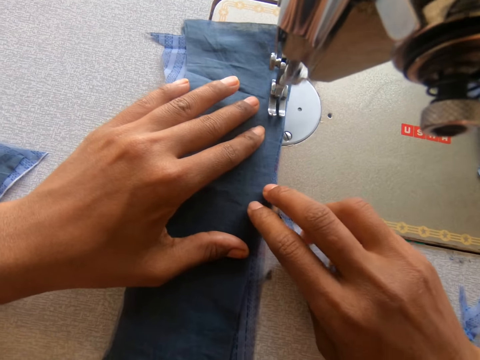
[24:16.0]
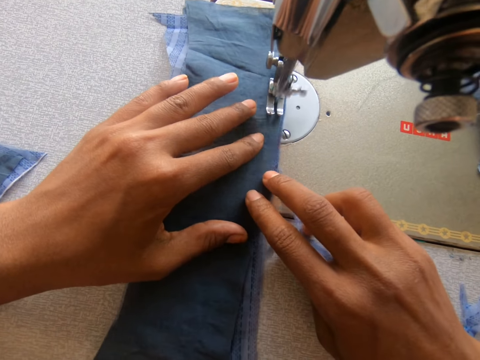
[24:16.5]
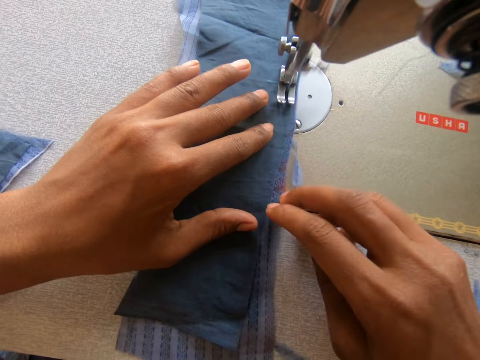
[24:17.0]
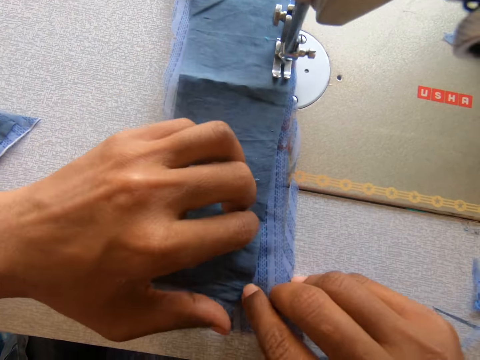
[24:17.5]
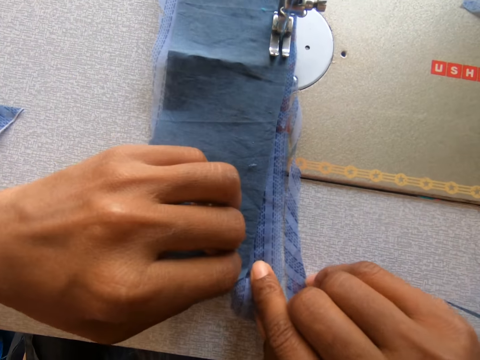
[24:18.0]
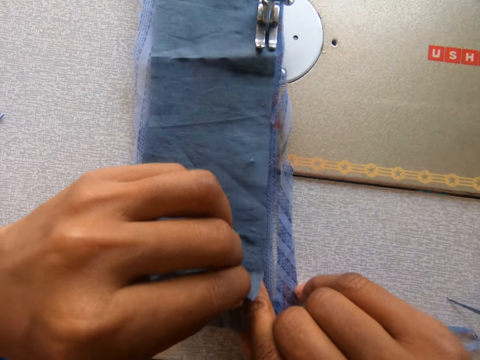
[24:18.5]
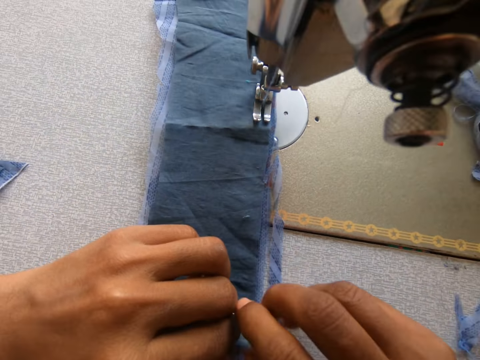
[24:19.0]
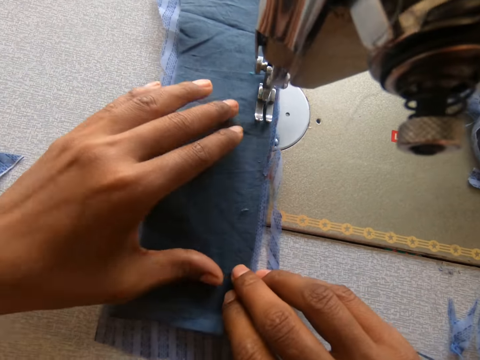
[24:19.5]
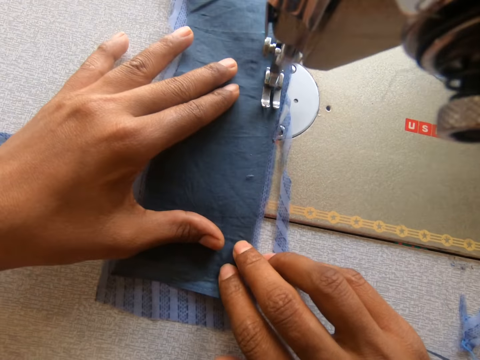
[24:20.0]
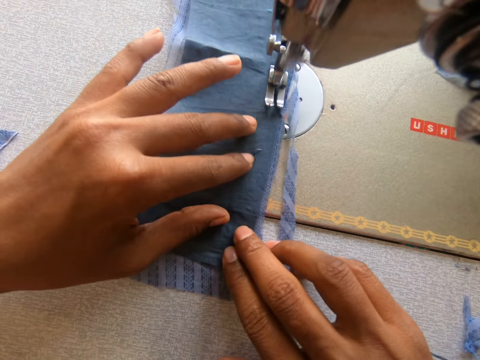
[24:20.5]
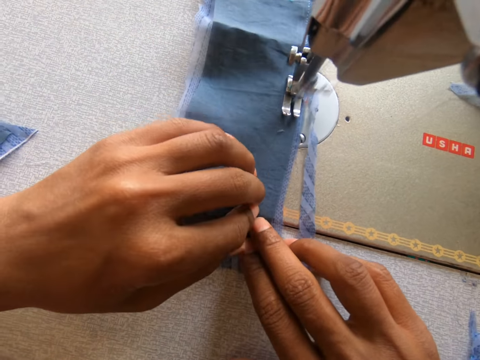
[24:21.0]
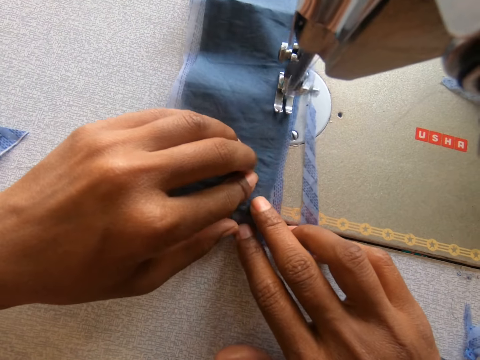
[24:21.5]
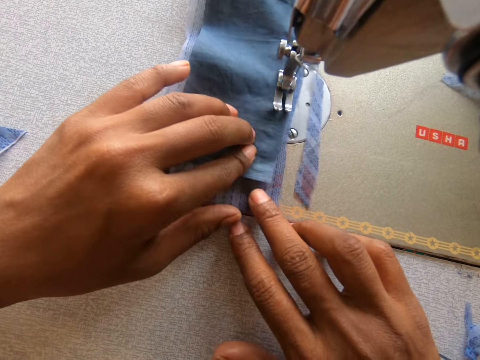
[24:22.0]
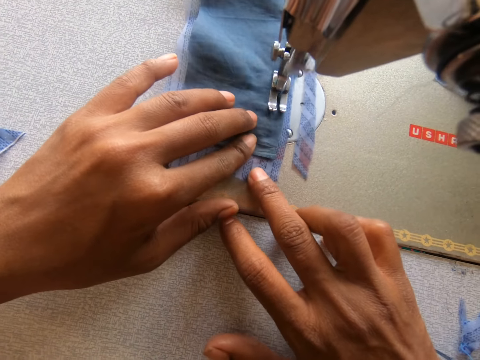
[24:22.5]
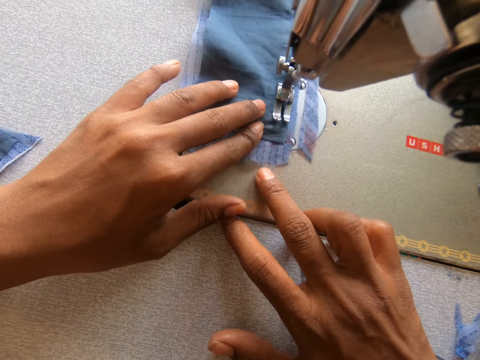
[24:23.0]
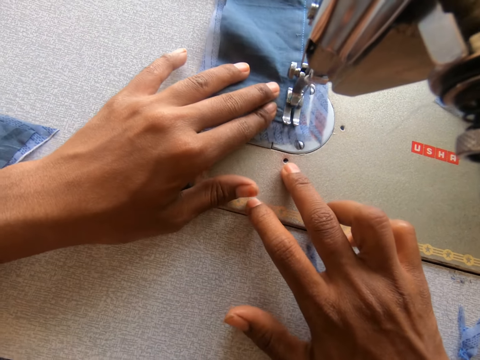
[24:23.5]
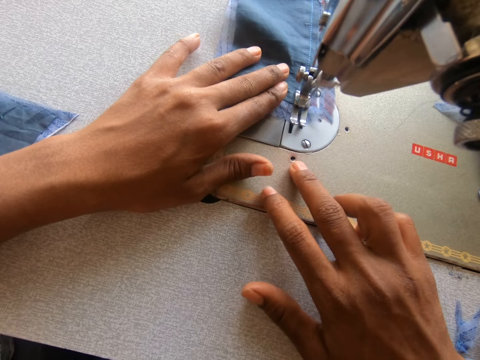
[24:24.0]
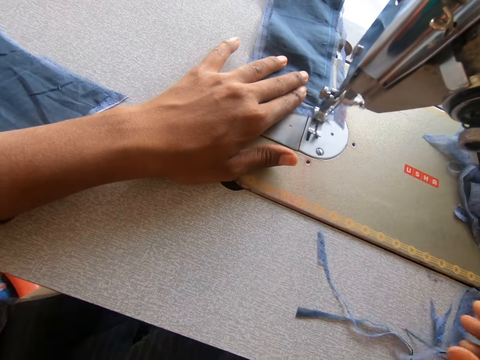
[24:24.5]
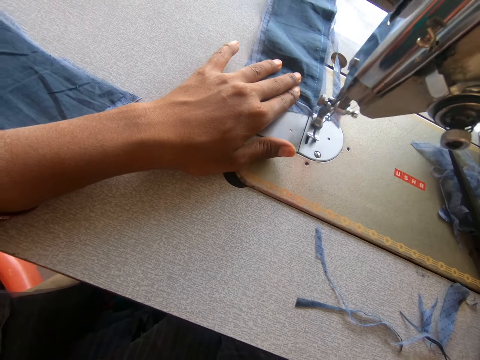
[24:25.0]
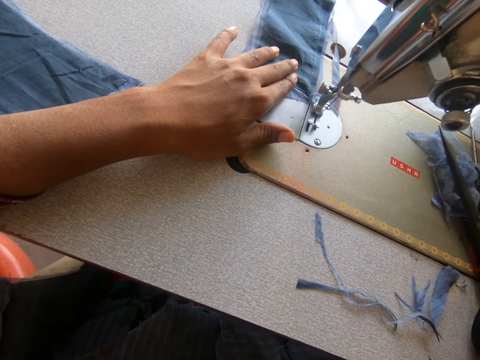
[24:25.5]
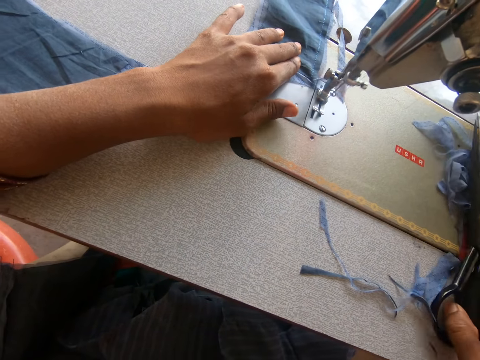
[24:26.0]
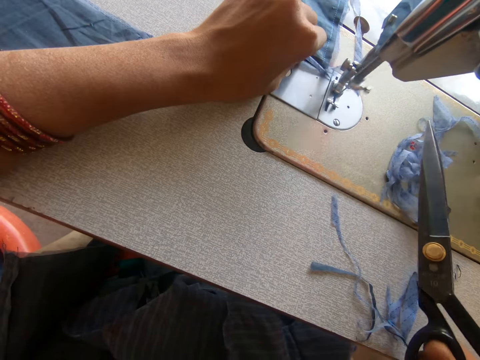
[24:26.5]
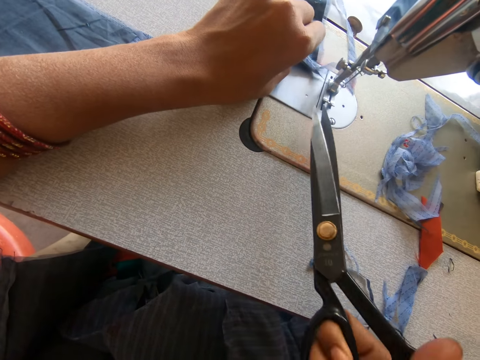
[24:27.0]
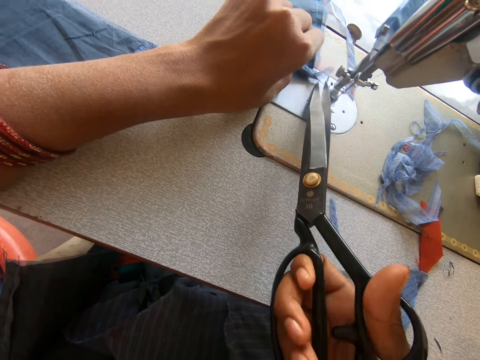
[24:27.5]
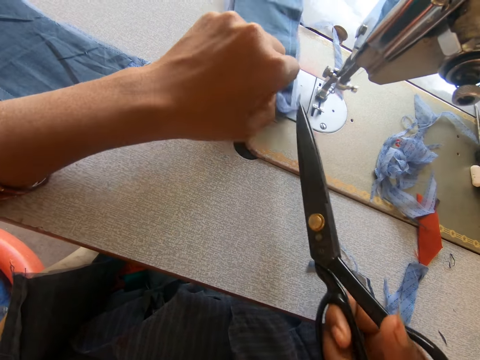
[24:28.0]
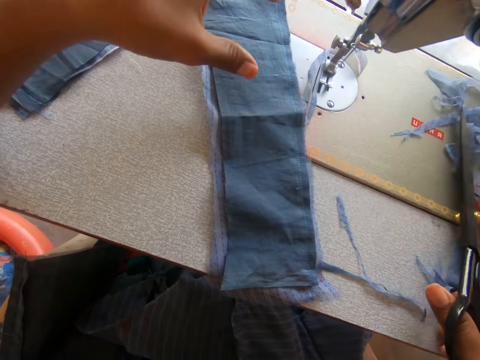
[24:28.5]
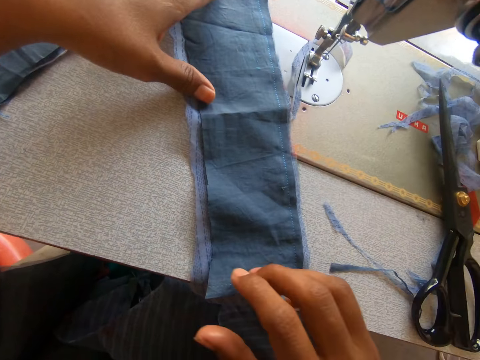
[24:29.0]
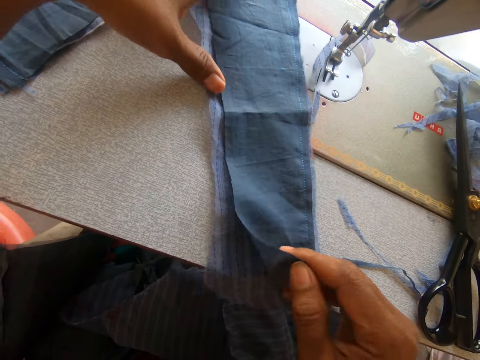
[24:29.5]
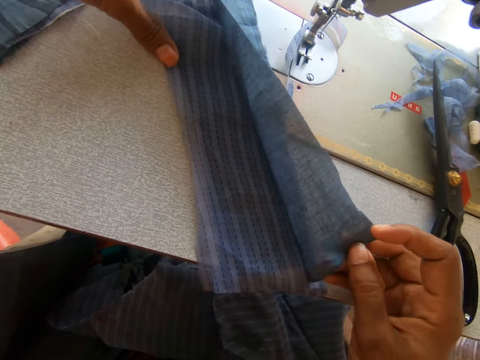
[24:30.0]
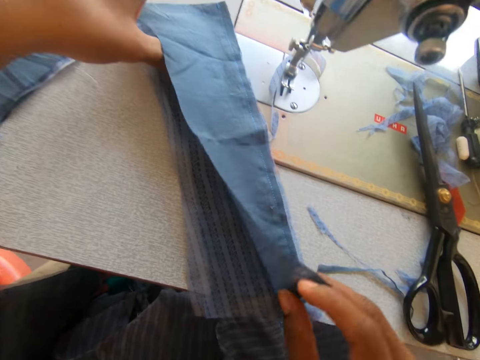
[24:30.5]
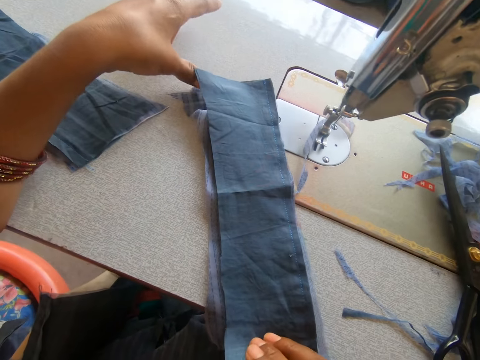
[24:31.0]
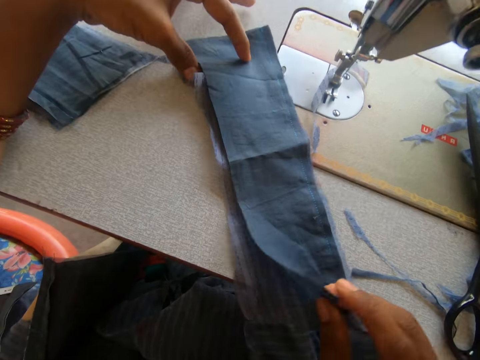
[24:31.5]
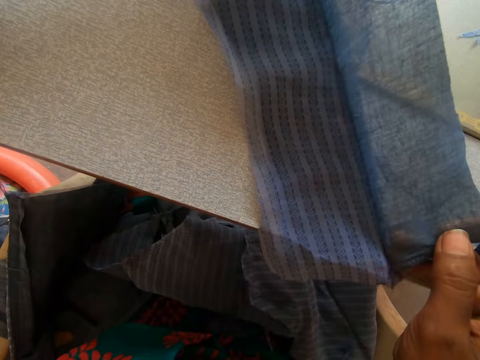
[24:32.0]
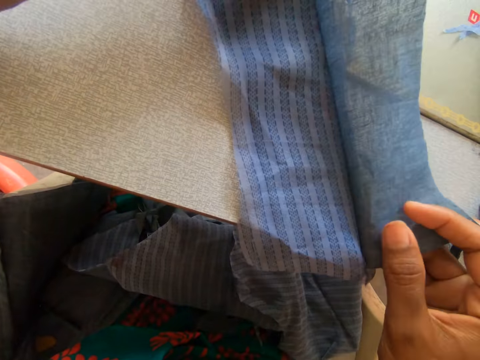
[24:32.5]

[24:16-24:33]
The camera wearer spreads a garment on another garment. She picks up the scissors on the sewing machine. She cuts off the thread from the cloth with the scissors in her right hand. She drops the scissors on the sewing machine with her right hand. She unfolds the garment. She adjusts the cloth on the sewing machine with her hands.

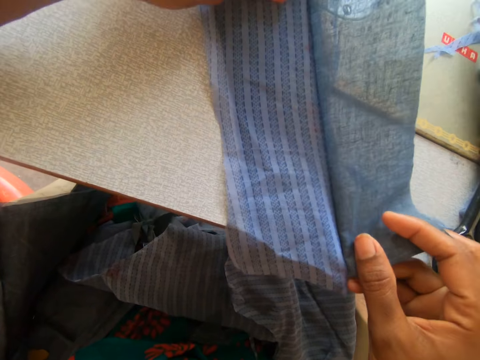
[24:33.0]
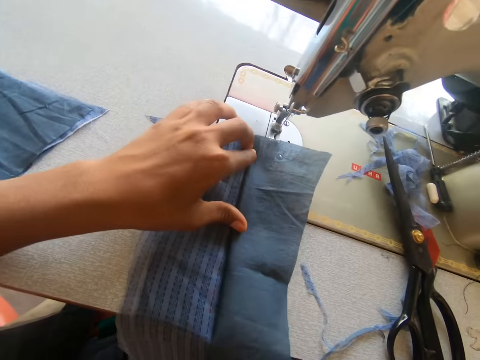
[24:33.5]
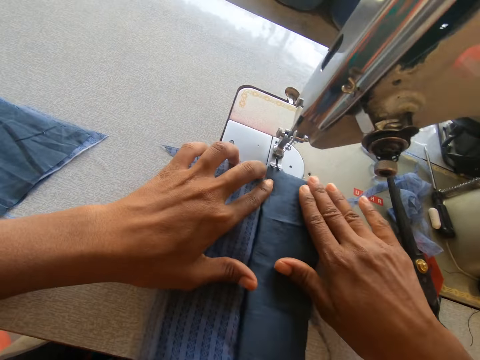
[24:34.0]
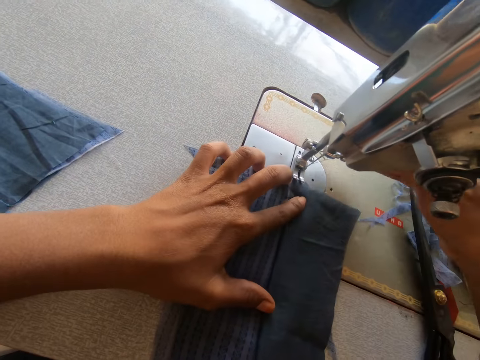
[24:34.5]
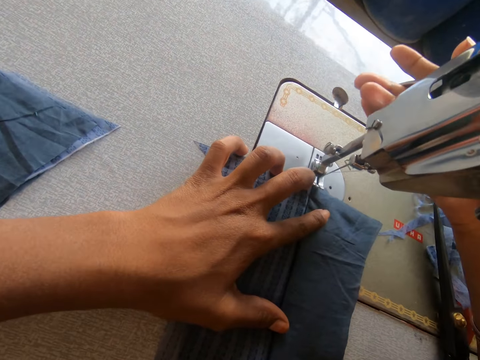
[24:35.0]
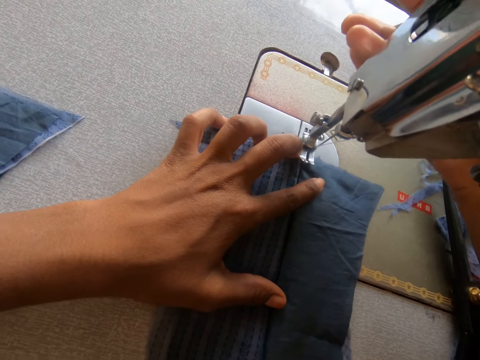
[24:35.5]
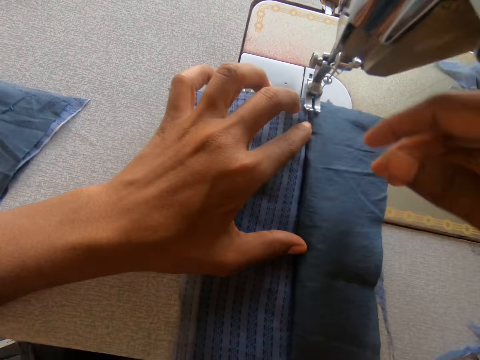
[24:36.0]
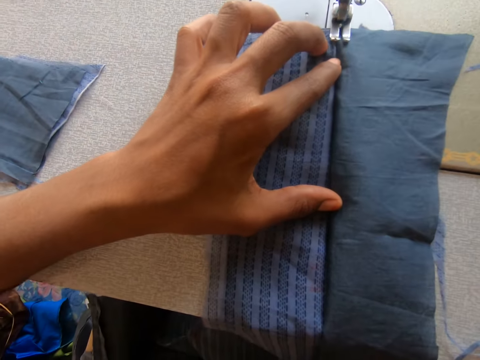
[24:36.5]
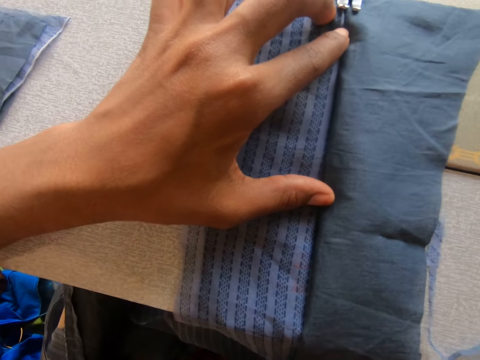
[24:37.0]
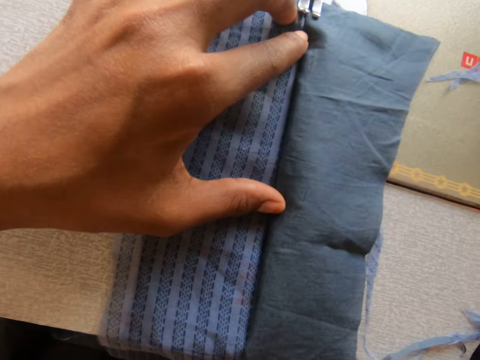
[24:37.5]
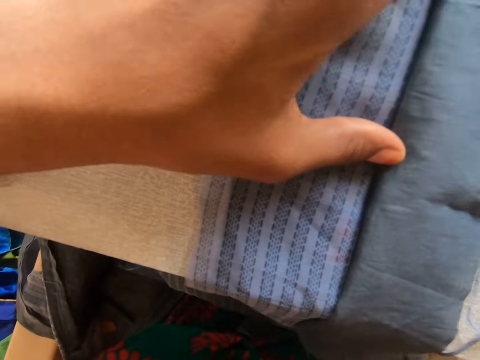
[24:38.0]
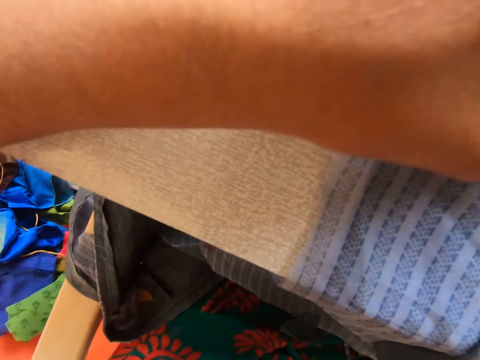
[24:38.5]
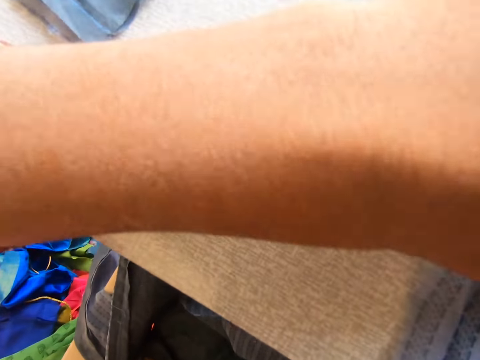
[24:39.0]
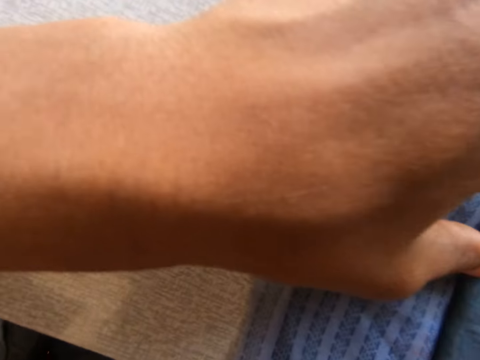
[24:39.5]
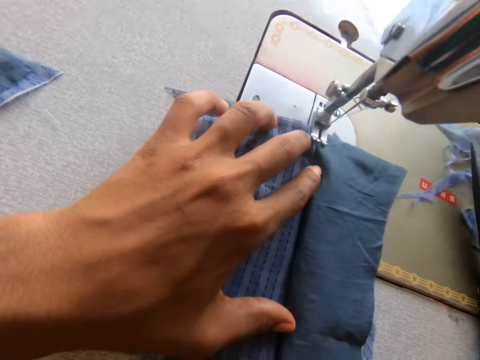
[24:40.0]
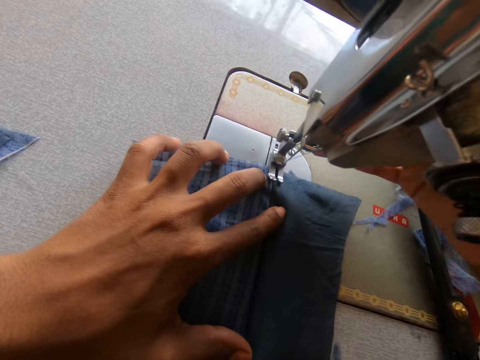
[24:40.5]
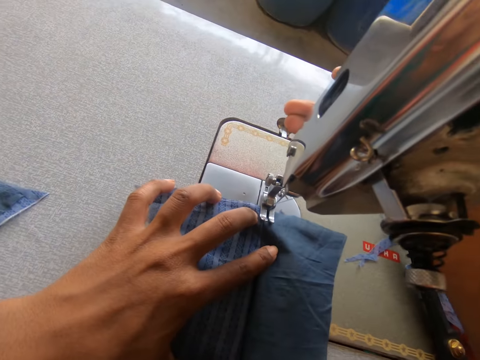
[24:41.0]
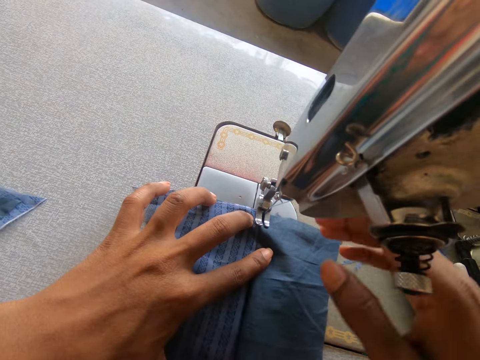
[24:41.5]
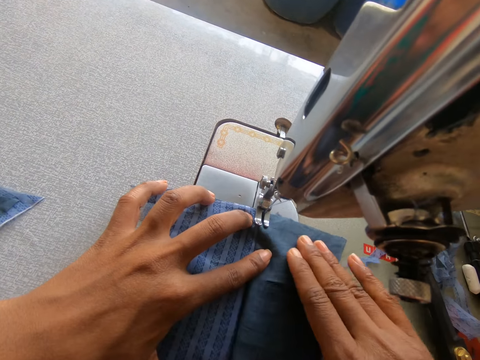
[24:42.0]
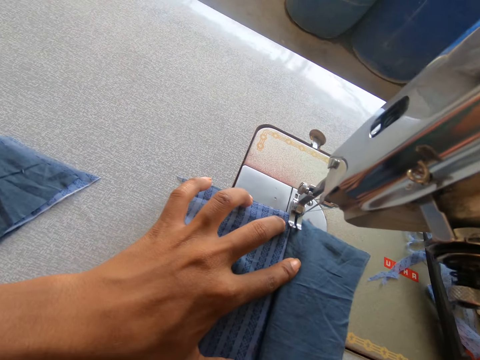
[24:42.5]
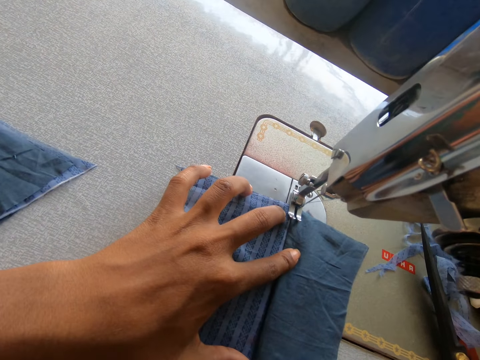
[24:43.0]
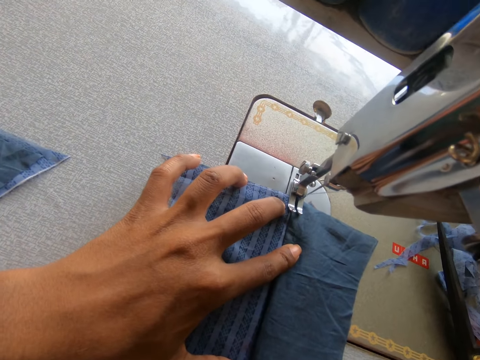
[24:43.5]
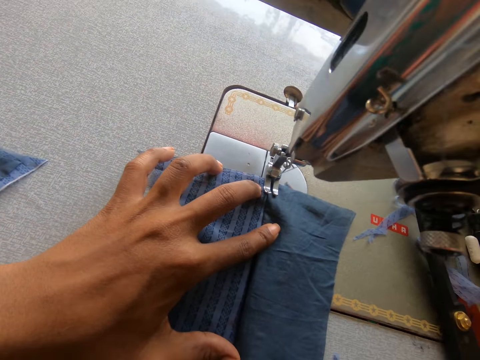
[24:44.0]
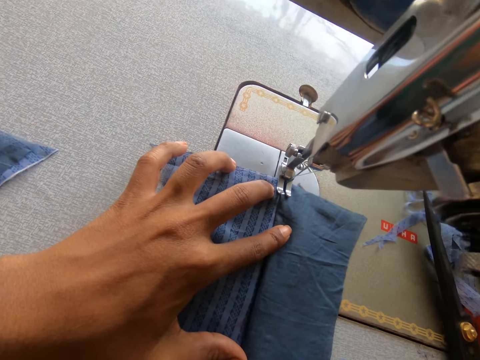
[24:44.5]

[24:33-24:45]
The camera wearer touches a sewing machine.
